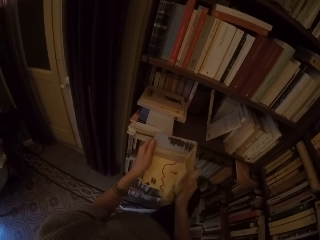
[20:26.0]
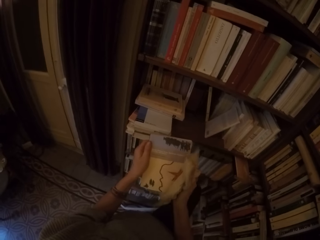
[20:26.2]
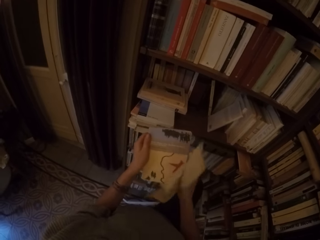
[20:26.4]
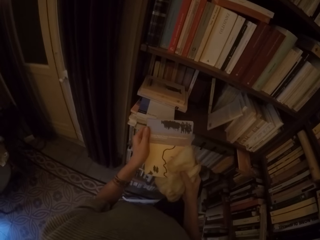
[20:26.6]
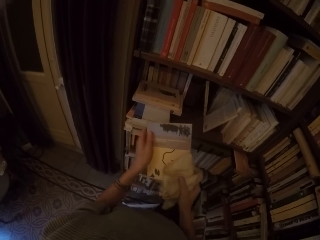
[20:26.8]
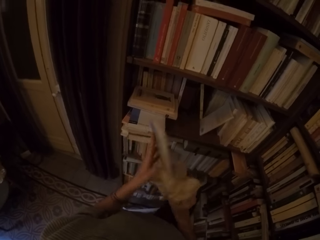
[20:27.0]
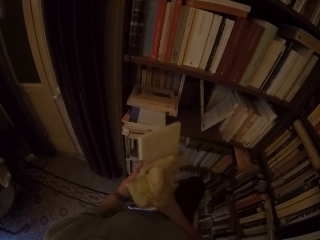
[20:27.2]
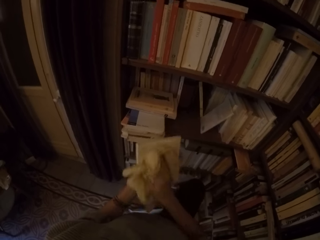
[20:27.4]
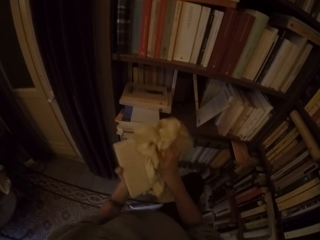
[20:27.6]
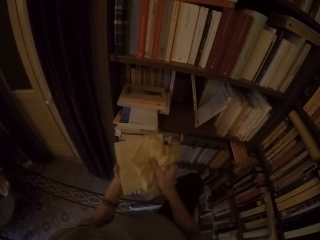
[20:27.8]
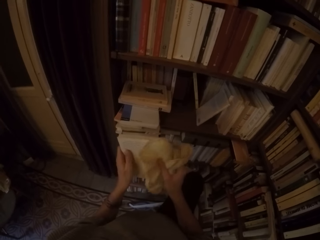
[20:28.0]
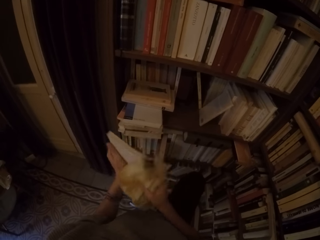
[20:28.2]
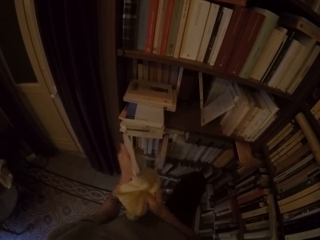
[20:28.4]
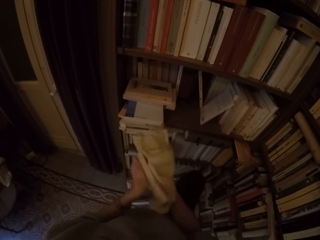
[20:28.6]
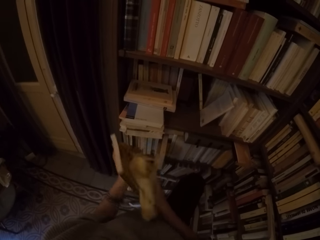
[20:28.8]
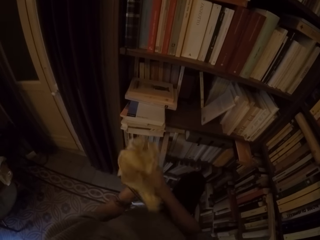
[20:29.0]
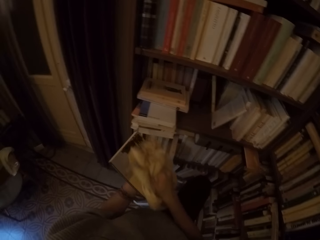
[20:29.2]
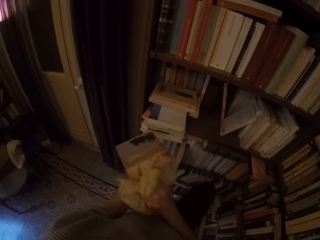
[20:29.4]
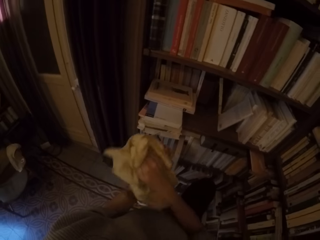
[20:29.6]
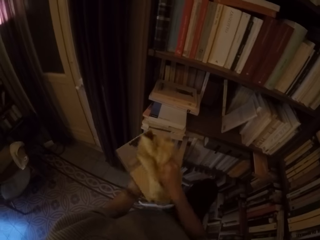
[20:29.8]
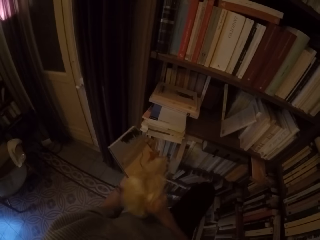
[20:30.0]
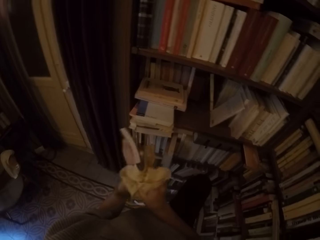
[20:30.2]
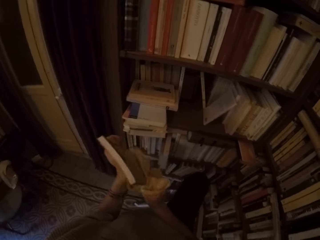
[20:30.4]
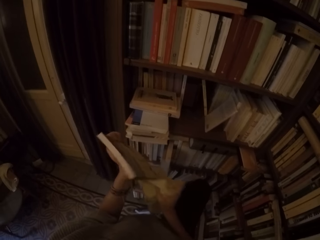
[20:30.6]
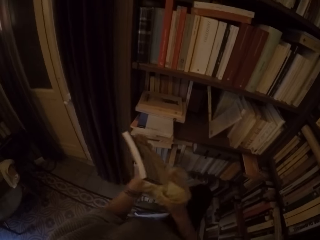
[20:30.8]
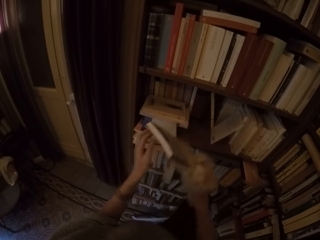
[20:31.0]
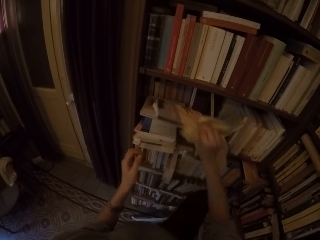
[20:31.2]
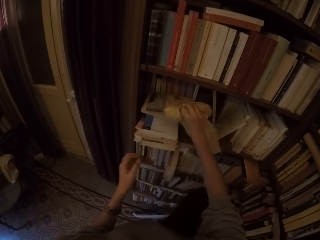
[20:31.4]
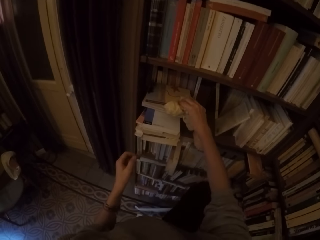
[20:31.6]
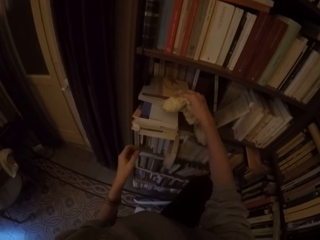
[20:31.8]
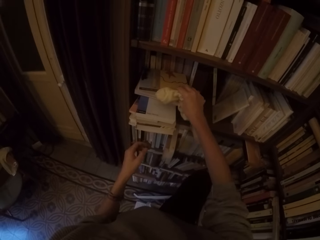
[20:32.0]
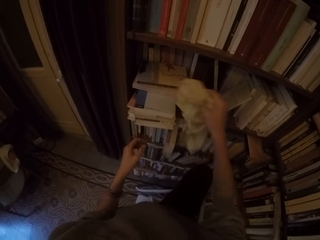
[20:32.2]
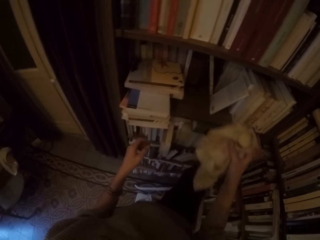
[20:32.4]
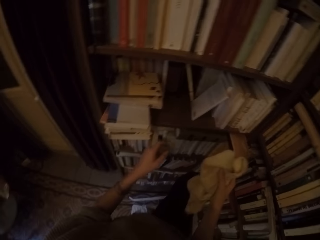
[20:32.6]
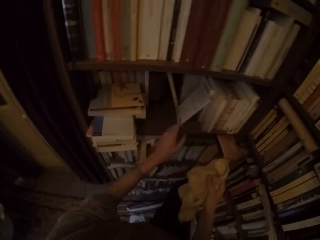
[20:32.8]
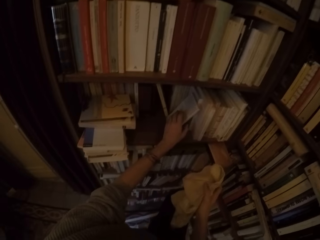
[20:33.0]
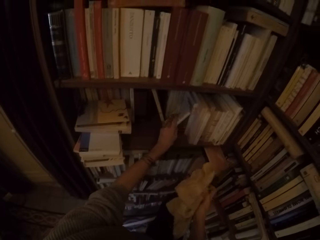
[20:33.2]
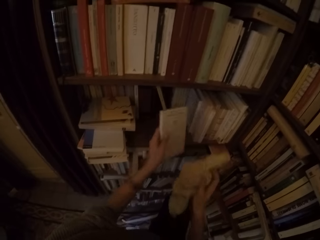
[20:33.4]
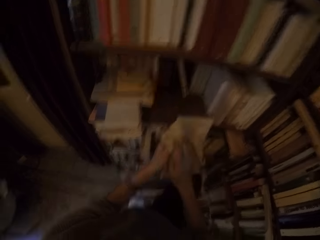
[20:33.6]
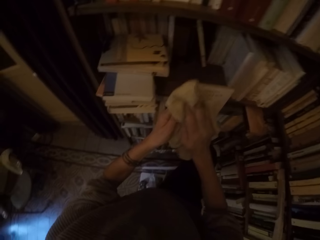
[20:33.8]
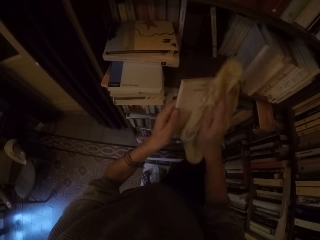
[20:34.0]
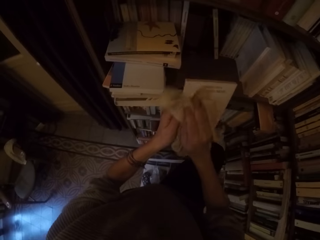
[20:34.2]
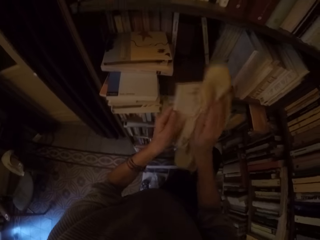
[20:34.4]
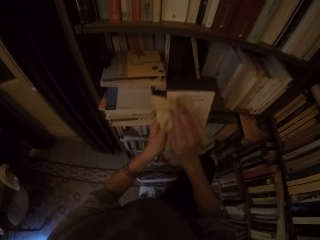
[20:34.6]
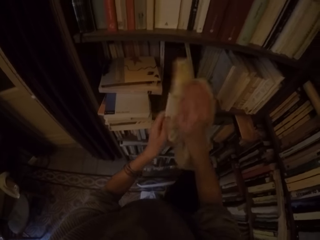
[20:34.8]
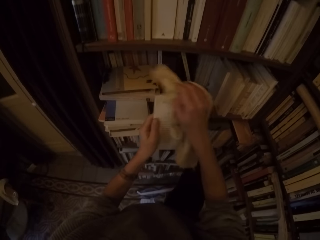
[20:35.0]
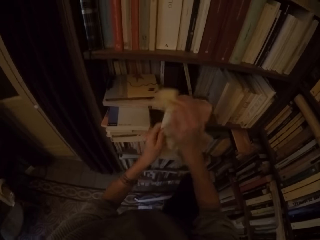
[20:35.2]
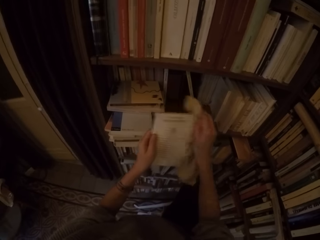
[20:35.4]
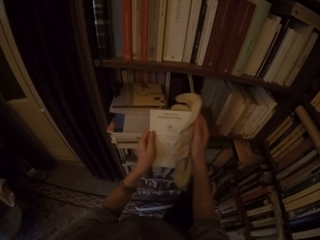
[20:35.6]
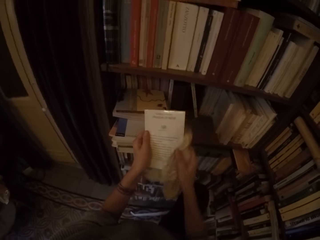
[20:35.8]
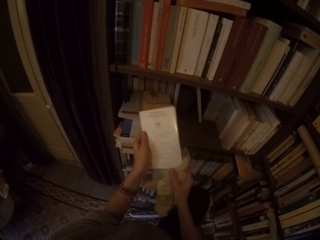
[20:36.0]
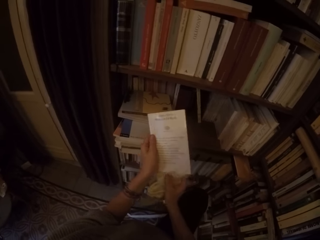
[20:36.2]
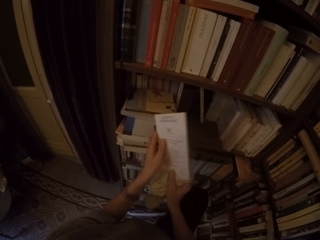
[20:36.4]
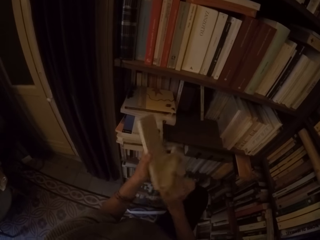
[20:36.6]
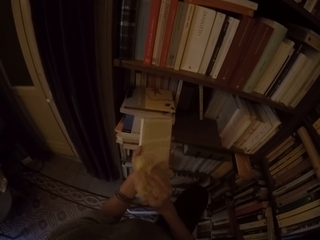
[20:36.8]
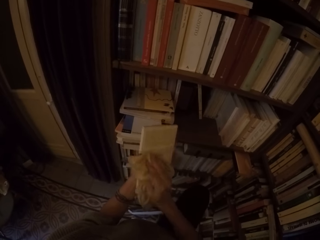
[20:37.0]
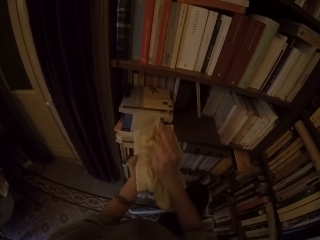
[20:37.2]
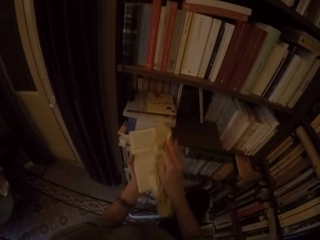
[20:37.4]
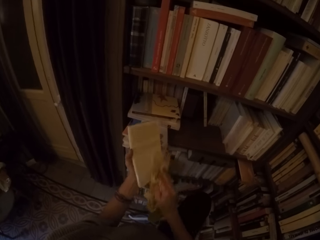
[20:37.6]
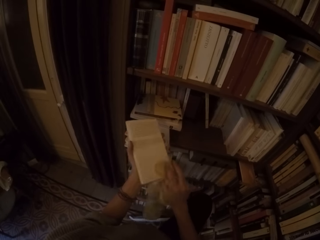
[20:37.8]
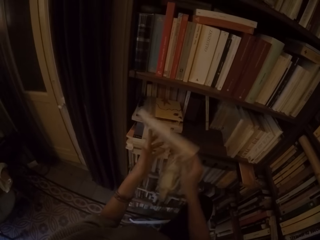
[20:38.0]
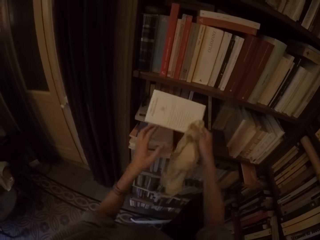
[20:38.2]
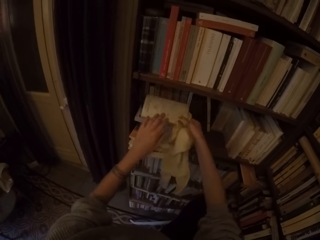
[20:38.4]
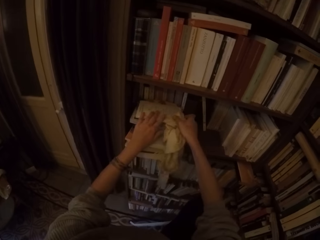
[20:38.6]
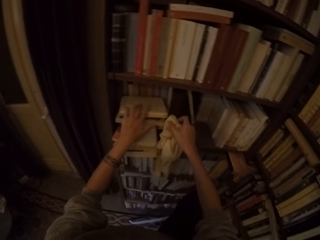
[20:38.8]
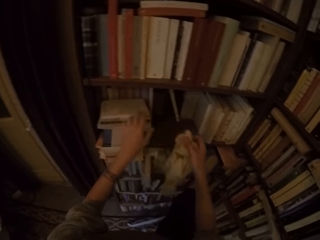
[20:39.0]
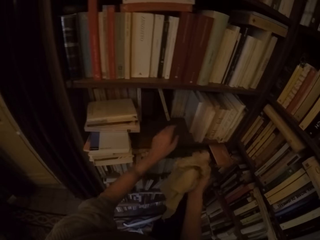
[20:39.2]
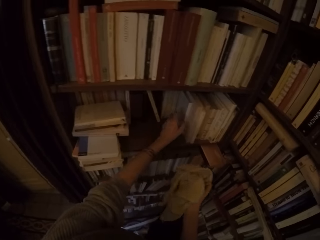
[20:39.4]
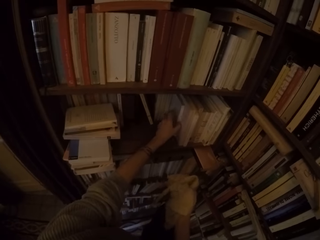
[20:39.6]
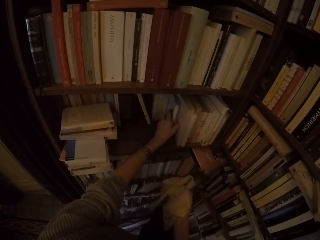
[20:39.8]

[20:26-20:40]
The camera wearer turns the book around with both hands. She cleans the book with the rag with her right hand. She places the book on the stack of books with her right hand. She picks a book from the book shelf with her left hand. She cleans the book with the rag with her right hand. She turns the book around with both hands. She cleans the book with the rag with her right hand. She places the book on the stack of books with both hands.

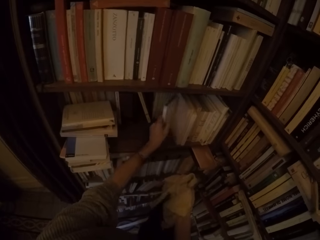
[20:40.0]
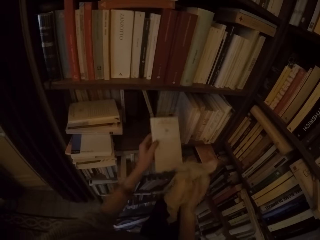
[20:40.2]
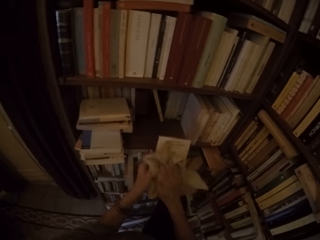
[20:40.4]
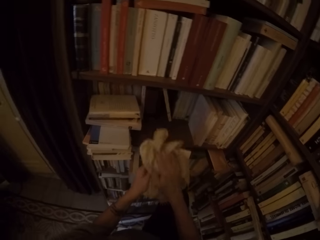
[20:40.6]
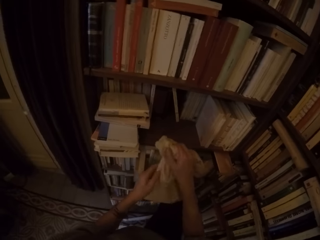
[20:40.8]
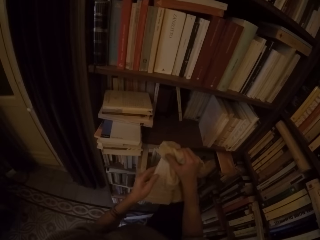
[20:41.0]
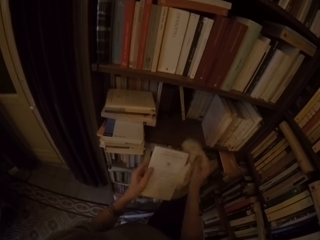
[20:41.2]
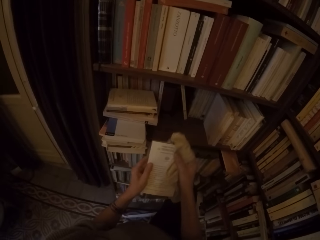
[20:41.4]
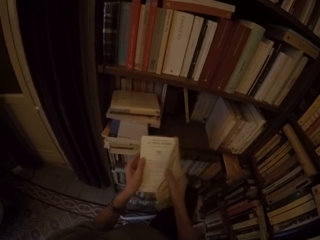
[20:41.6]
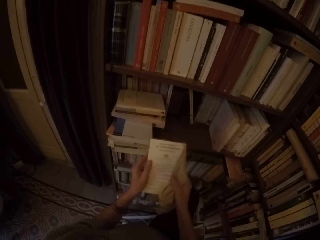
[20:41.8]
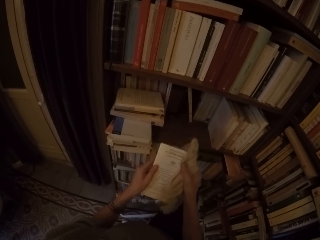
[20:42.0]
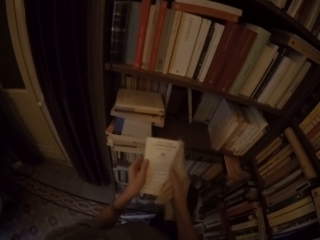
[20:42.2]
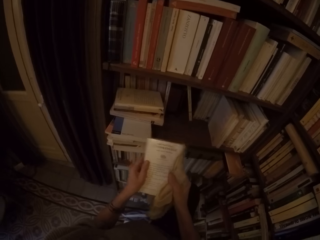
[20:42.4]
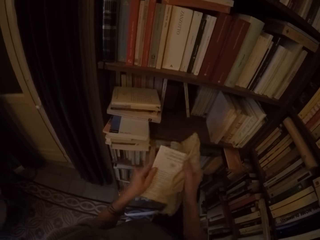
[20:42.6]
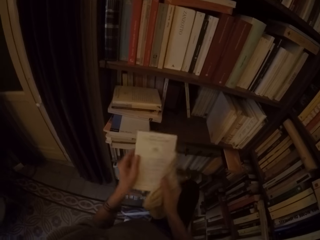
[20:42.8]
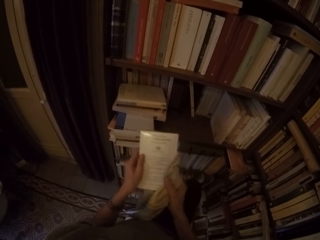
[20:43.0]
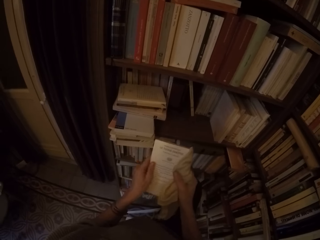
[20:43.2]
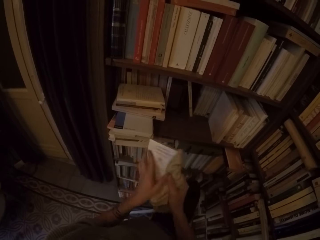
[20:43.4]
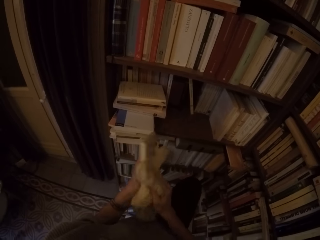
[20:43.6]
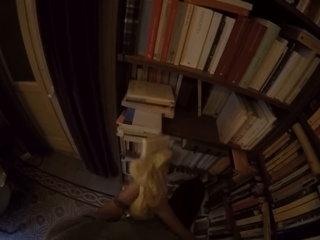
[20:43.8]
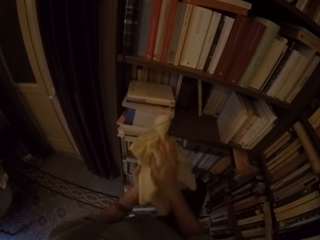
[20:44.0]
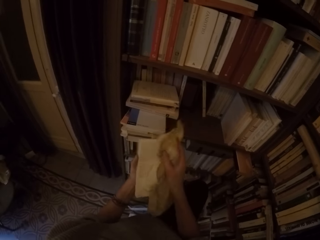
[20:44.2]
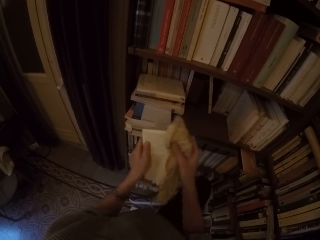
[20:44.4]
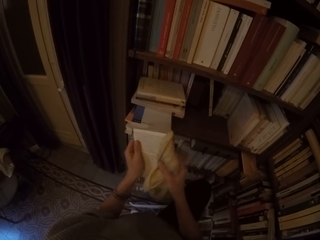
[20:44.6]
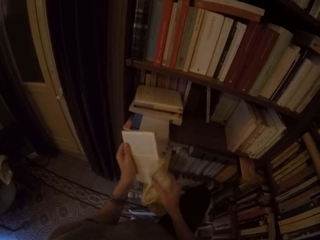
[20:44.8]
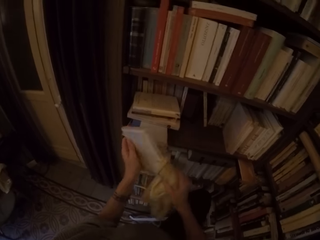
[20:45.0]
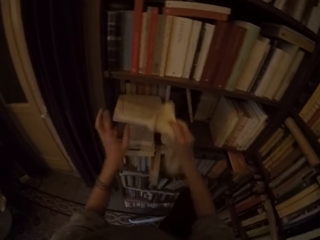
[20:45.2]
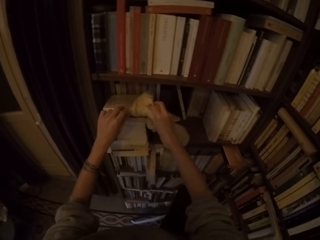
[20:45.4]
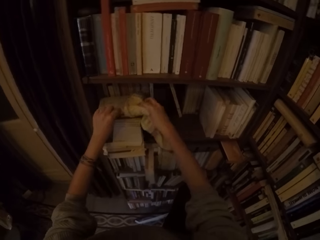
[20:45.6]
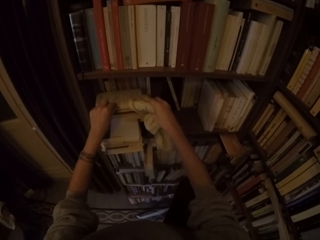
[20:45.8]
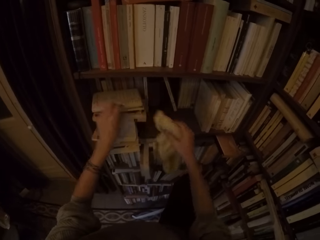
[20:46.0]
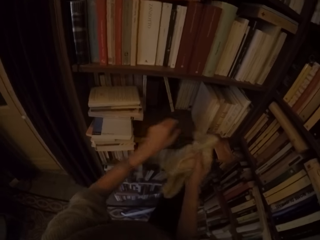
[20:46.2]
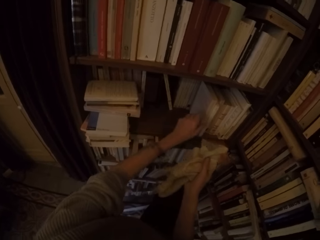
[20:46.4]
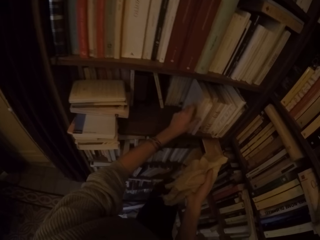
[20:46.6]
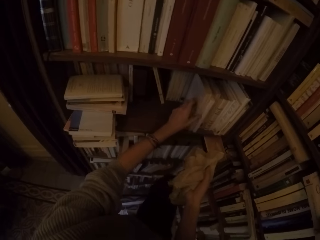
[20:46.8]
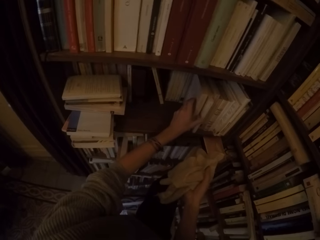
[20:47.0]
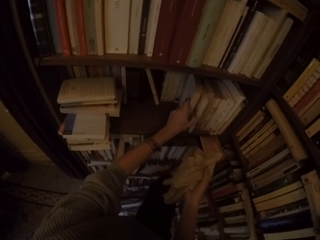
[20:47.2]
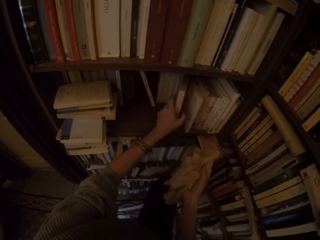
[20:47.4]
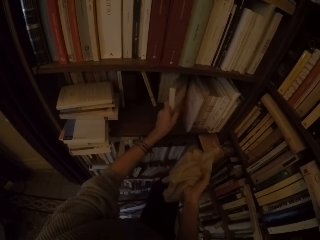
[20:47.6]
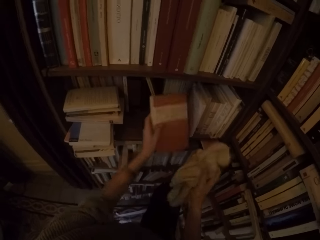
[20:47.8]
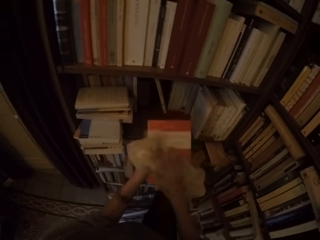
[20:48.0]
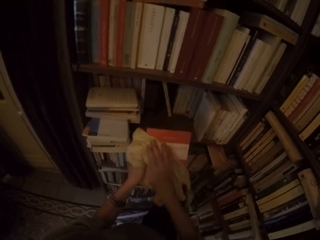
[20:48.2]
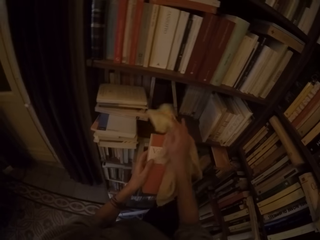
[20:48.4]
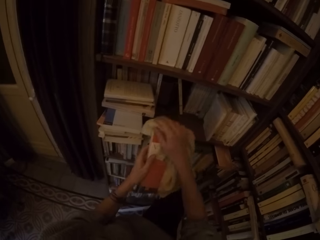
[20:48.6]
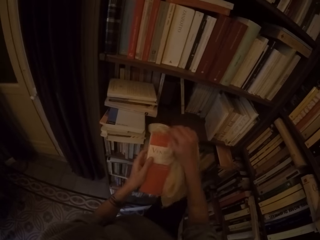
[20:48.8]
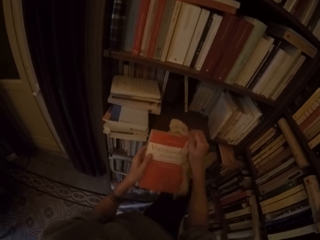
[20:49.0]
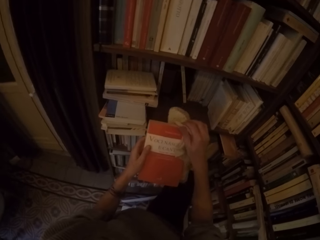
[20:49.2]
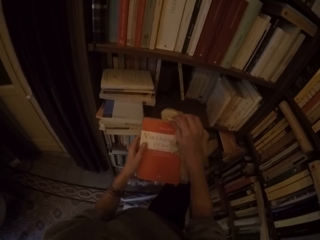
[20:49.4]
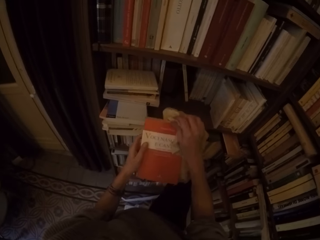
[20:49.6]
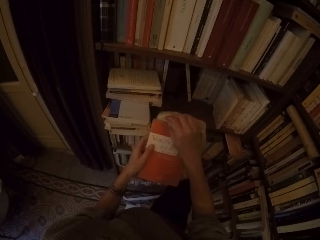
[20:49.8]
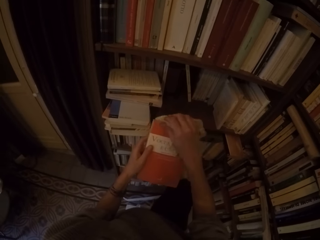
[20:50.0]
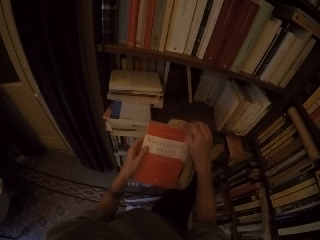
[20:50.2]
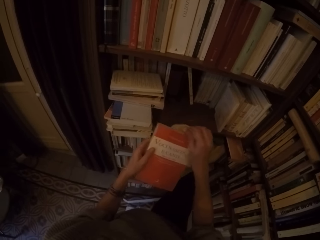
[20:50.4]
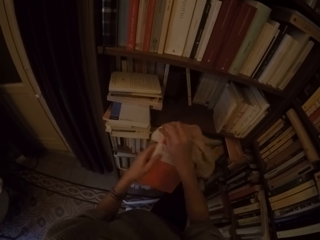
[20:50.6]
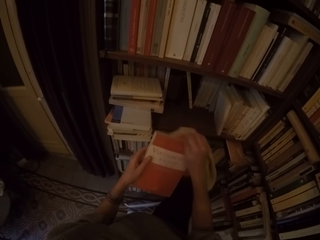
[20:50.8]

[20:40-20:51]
The camera wearer picks a book from the book shelf with her left hand. She cleans the book with the rag with her right hand. She turns the book around with both hands. She cleans the book with the rag with her right hand. She places the book on the stack of books with both hands. She picks a book from the book shelf with her left hand. She cleans the book with the rag with her right hand.
